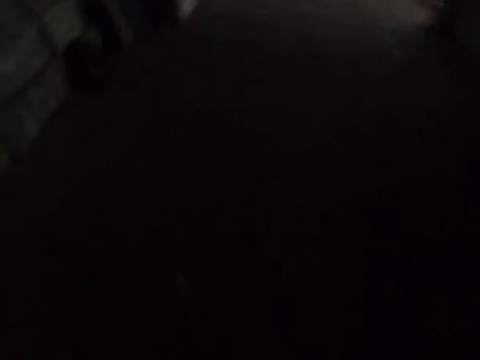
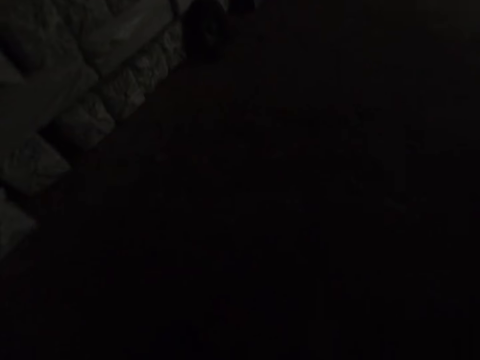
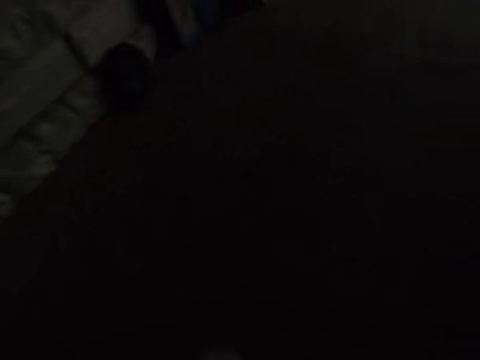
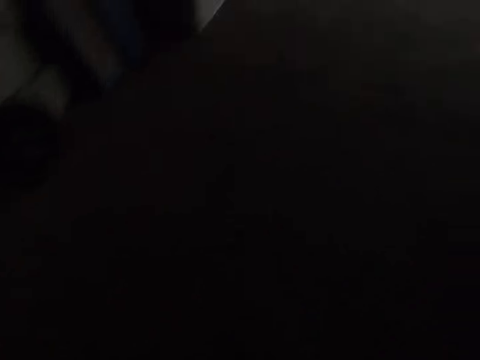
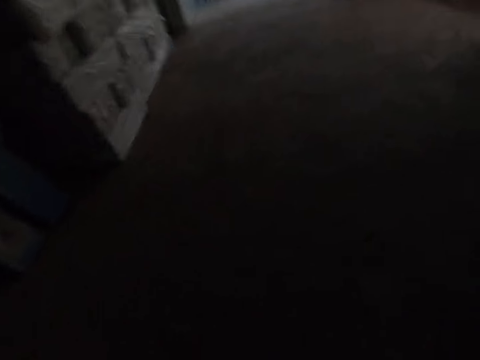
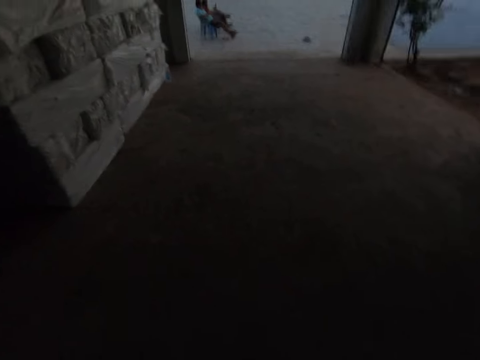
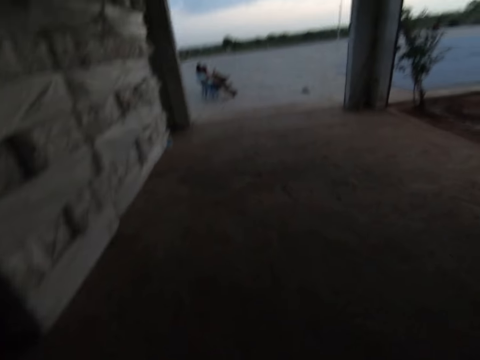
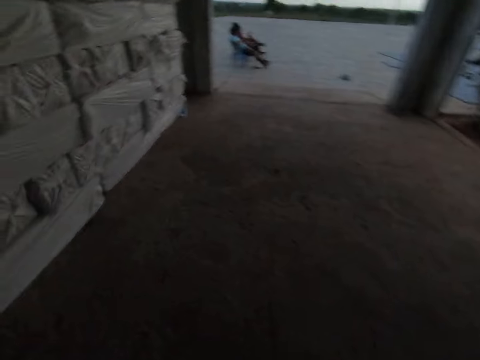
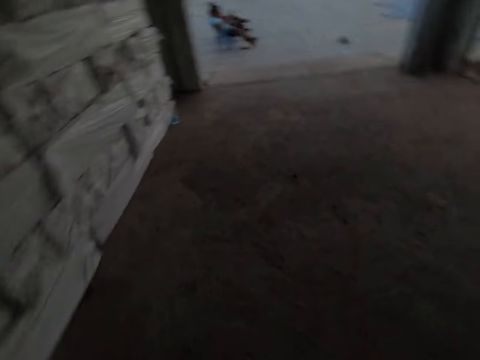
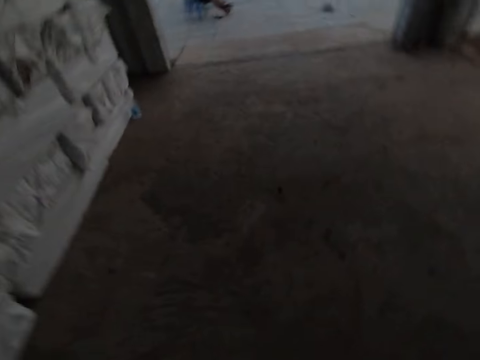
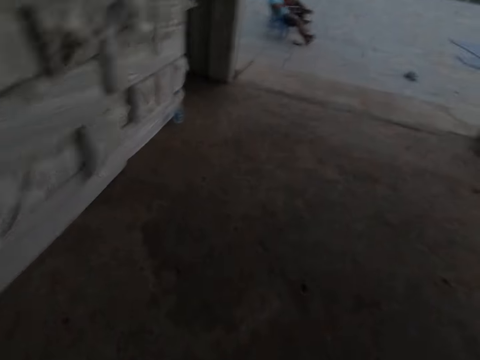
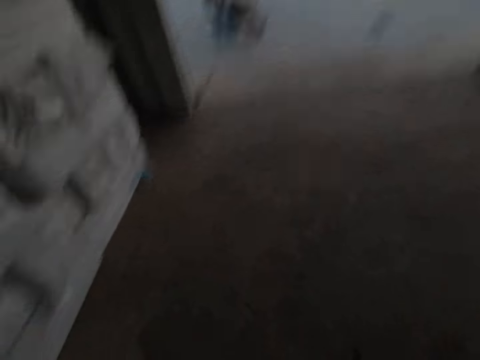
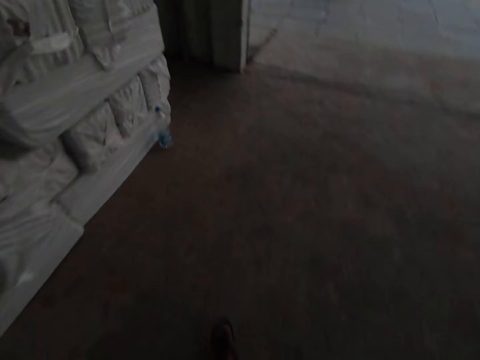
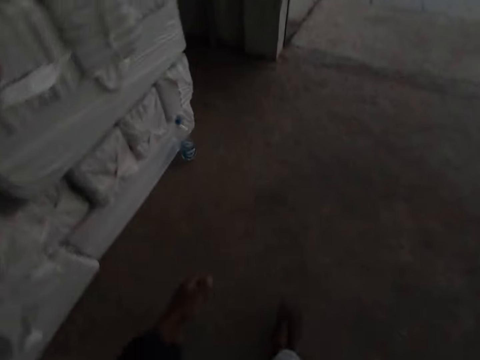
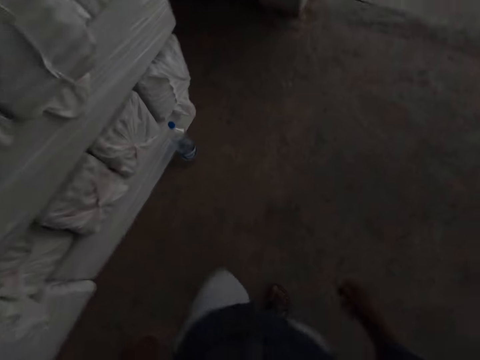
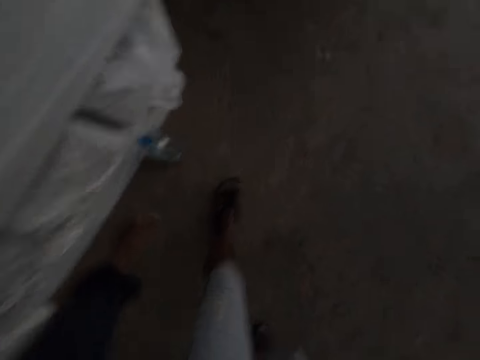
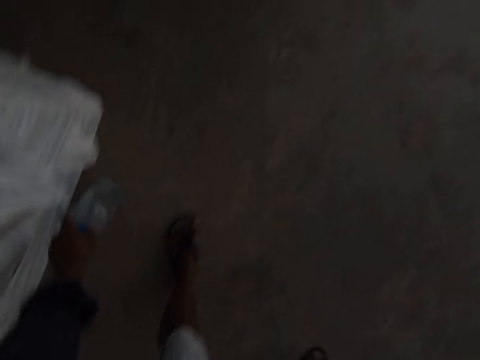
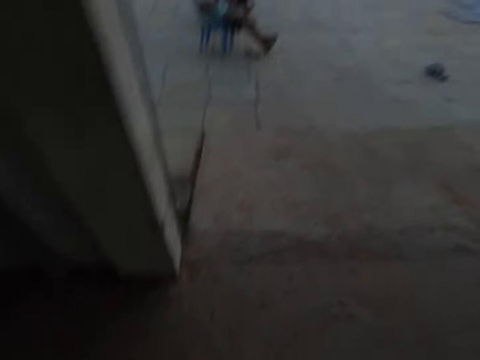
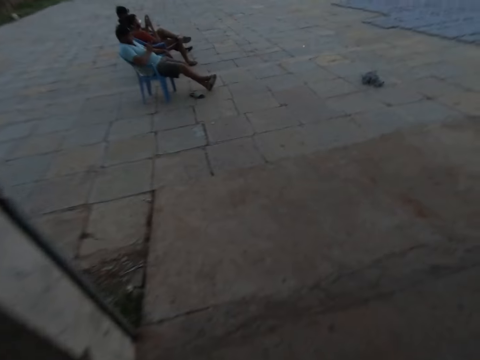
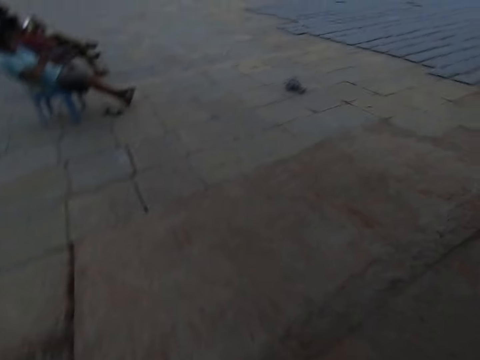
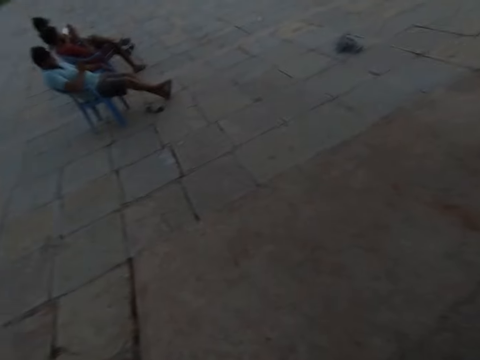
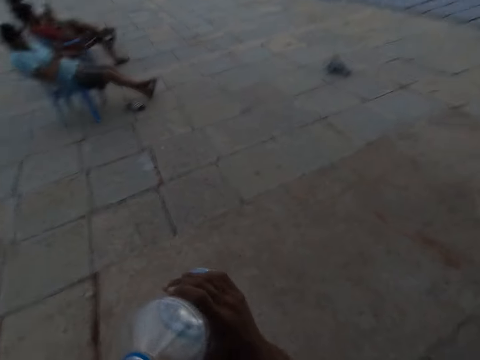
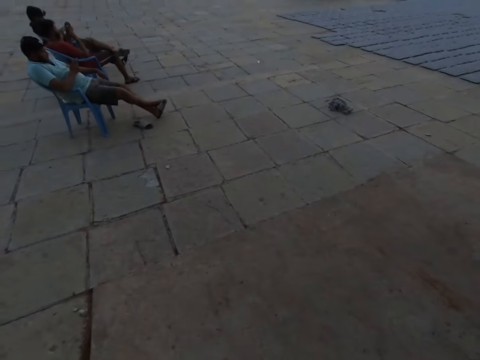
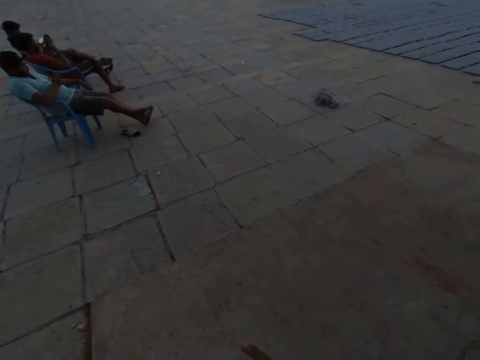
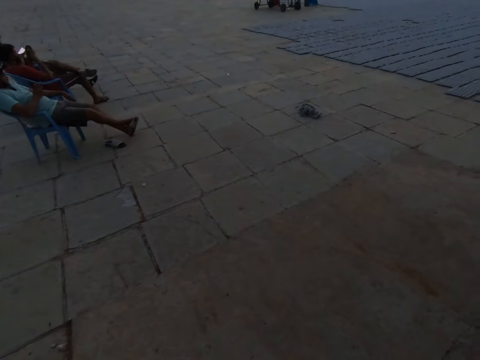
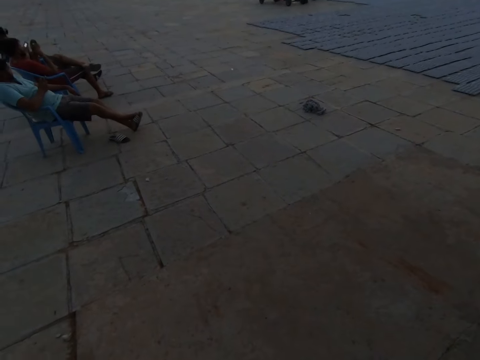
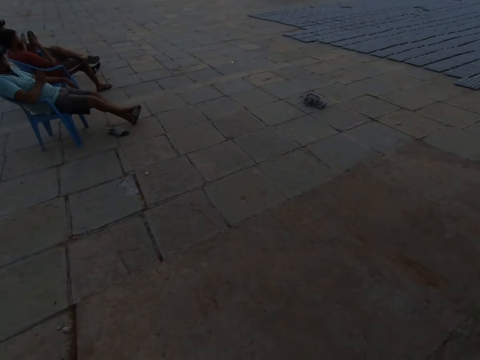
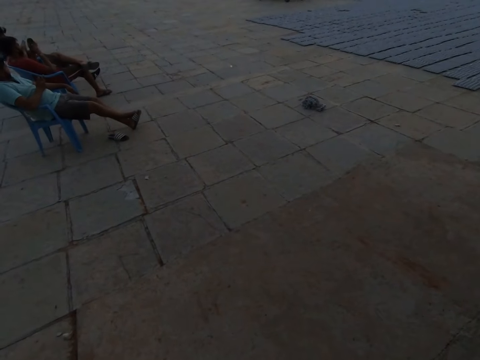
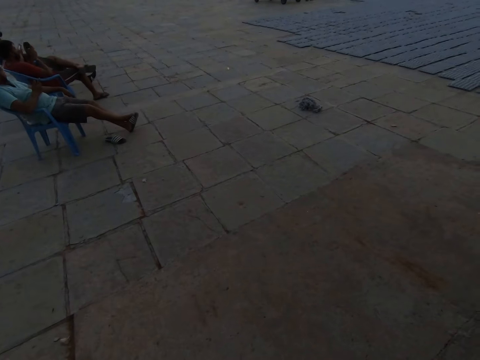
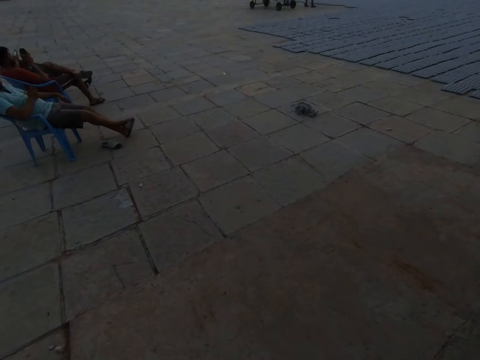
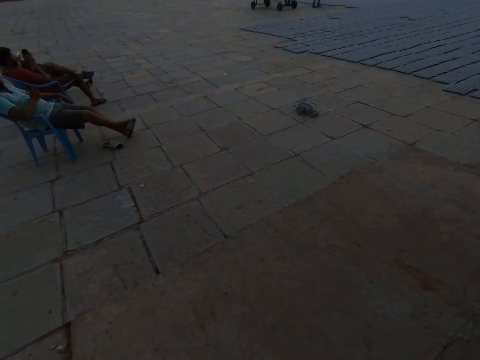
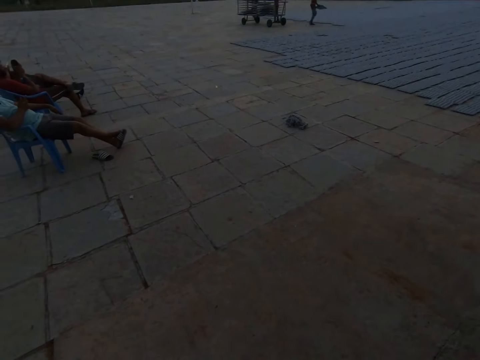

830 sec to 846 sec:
The camera wearer walks towards the entrance of a warehouse. He picks up a bottle of water from the floor with his left hand. He walks out of the warehouse. He lifts up the water bottle, walks on the pavement and lowers the water bottle. He looks around.

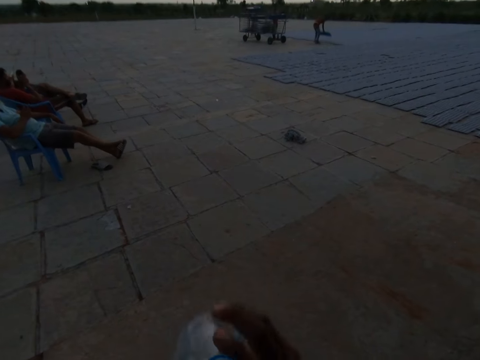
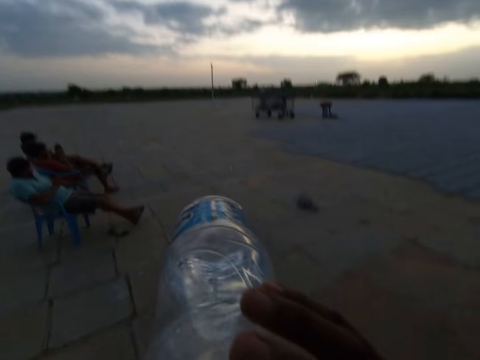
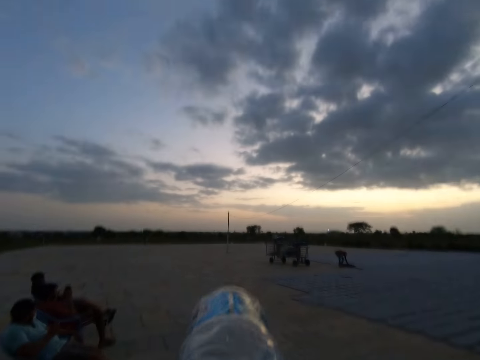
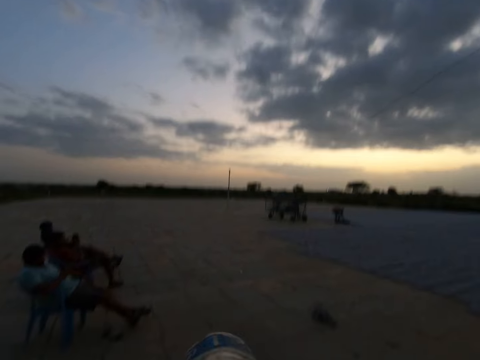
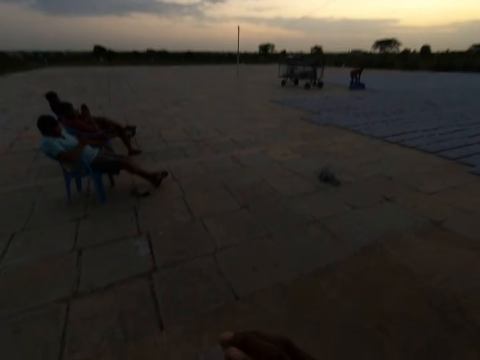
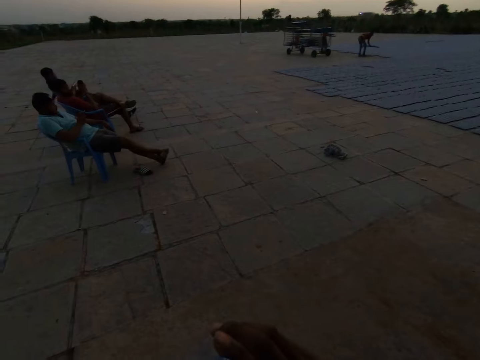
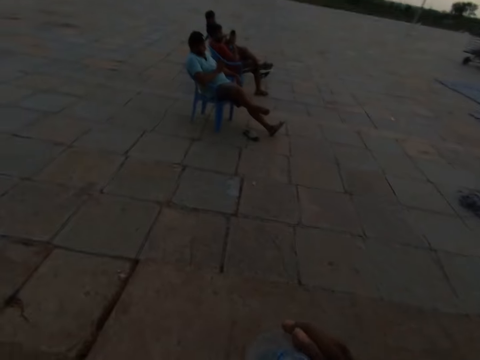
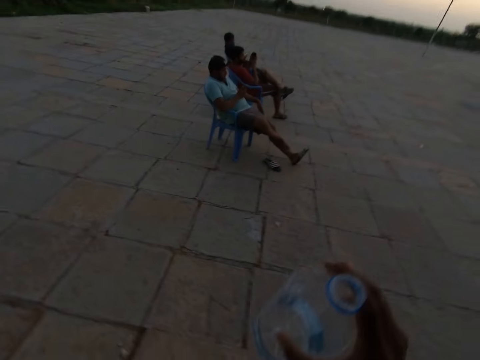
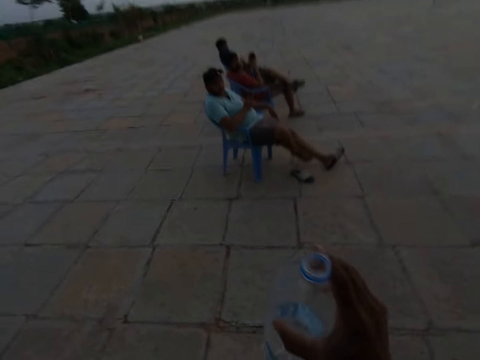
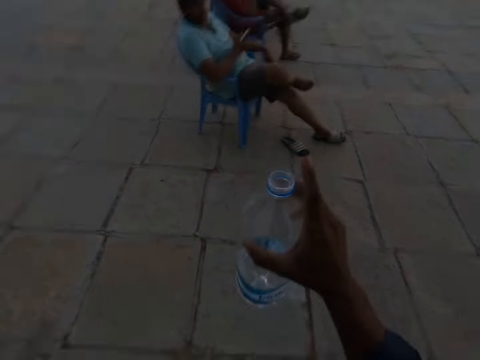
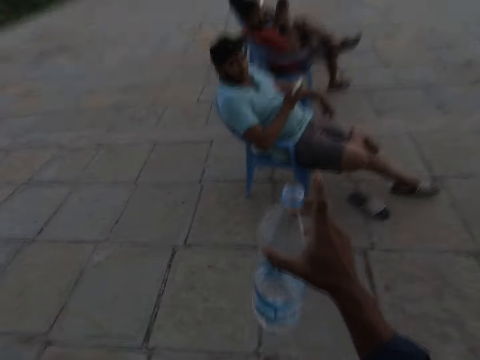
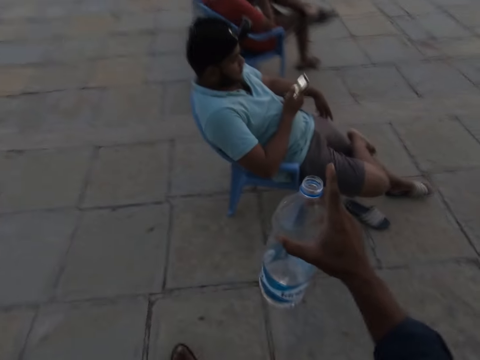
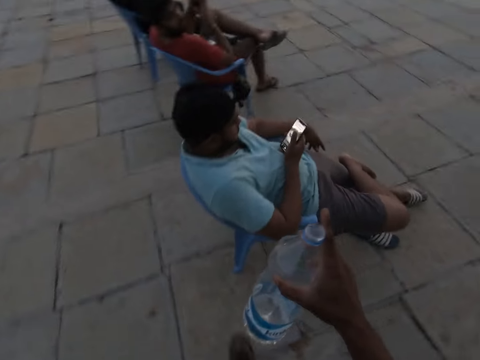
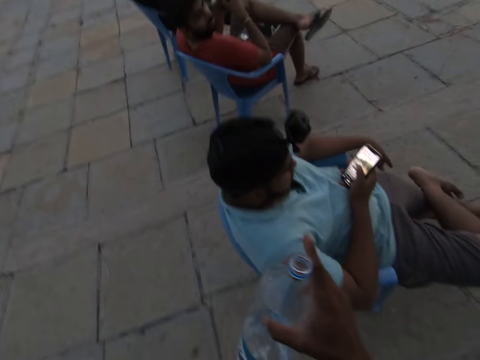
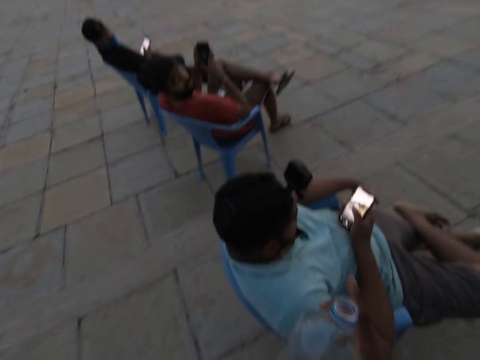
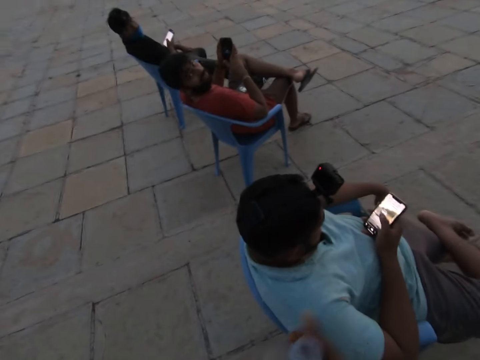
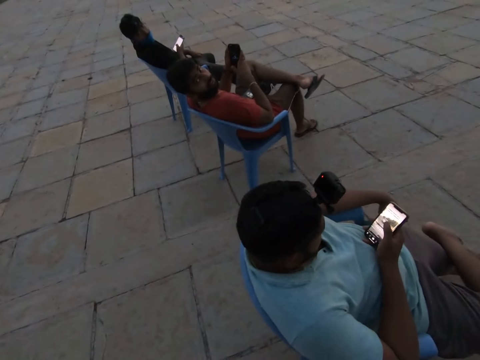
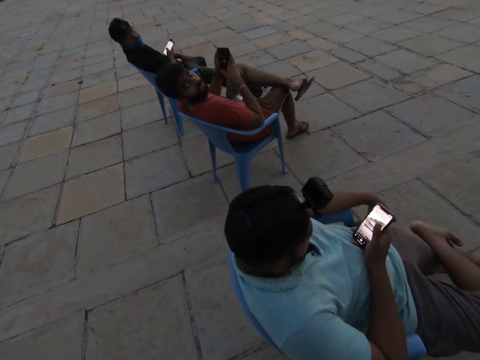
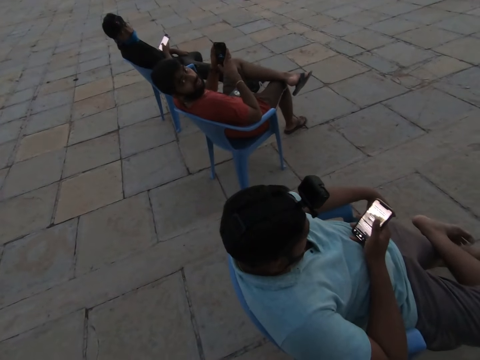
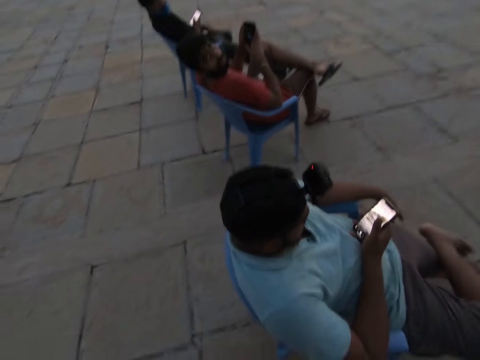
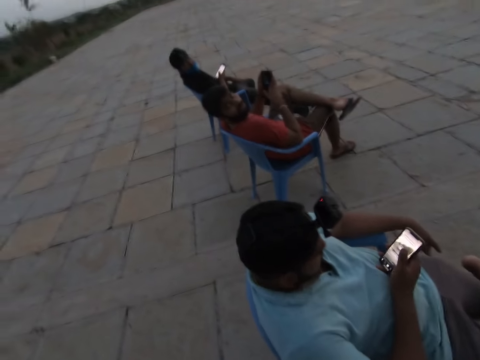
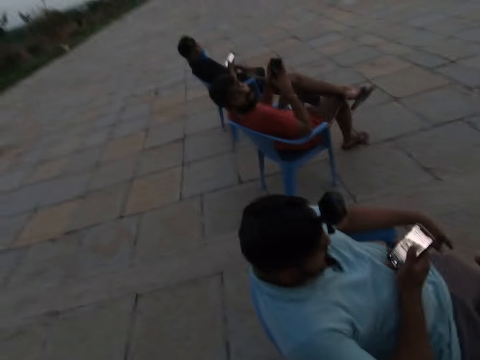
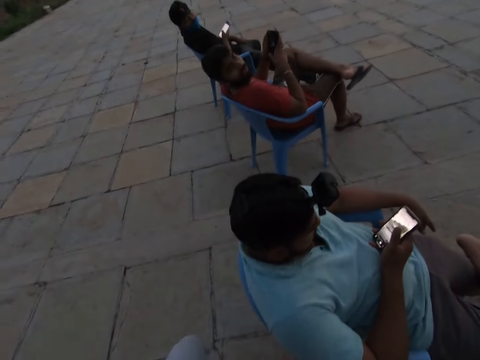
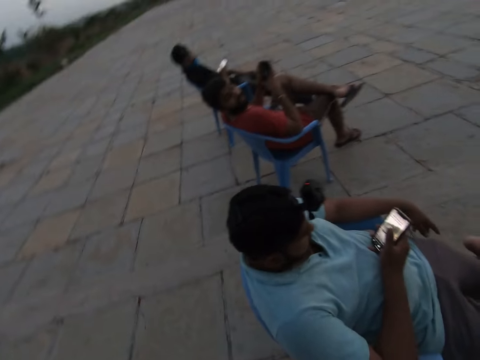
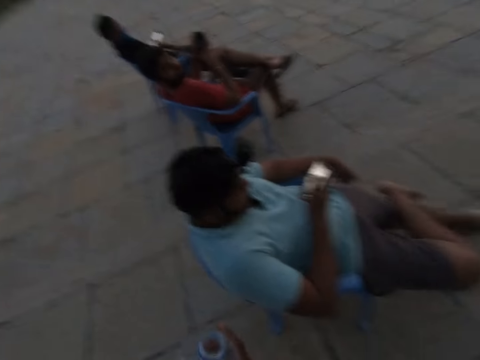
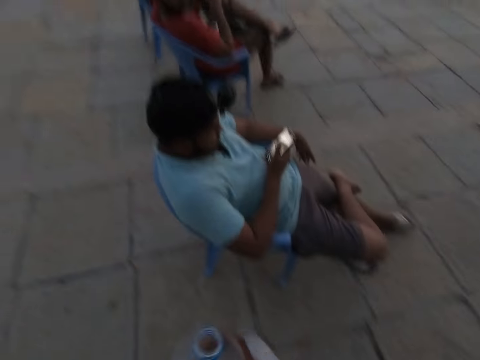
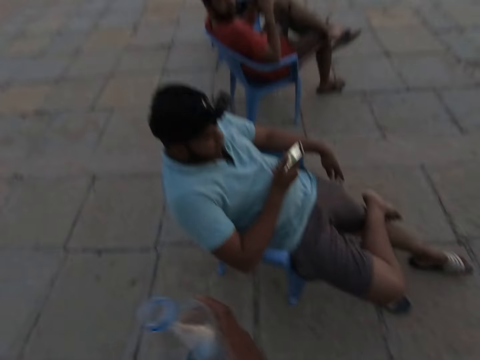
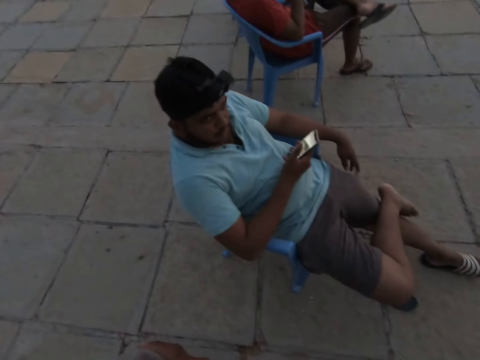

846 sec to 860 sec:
The camera wearer drinks from the bottle of water with his right hand. He looks around. He interacts with a man, a second man and a third man outside the warehouse. He walks on the pavement and lifts up the water bottle. The second man talks with the camera wearer. The first man presses a phone with his right hand. The camera wearer talks with the second man. The third man presses a phone with his right hand. The second man holds a phone with his hands. The camera wearer looks around. He talks with the second man. He moves the water bottle.
